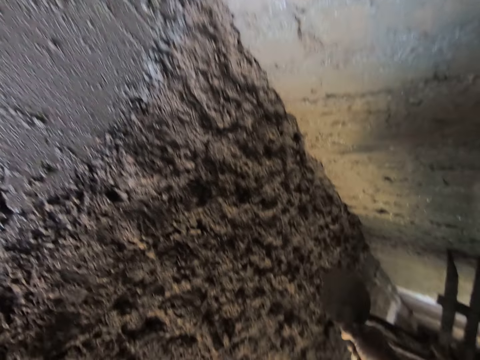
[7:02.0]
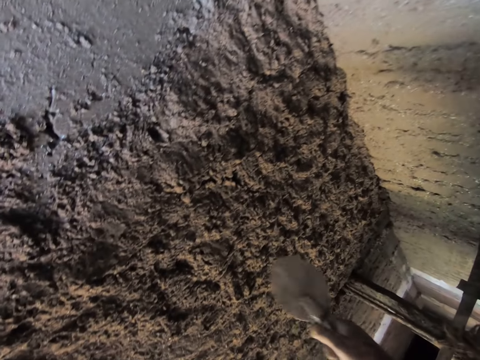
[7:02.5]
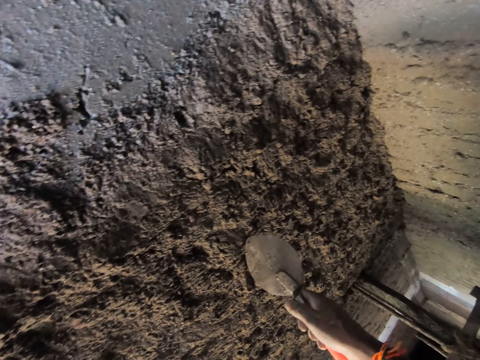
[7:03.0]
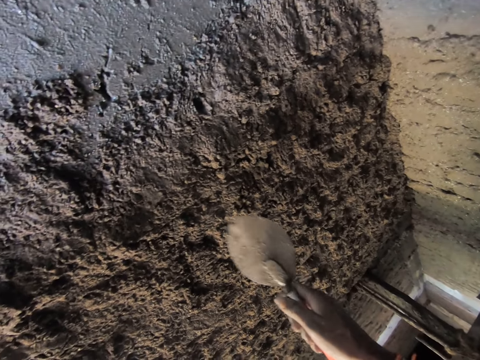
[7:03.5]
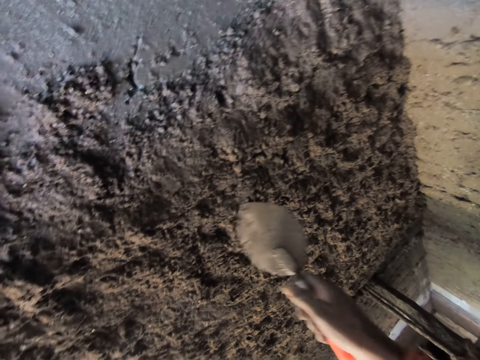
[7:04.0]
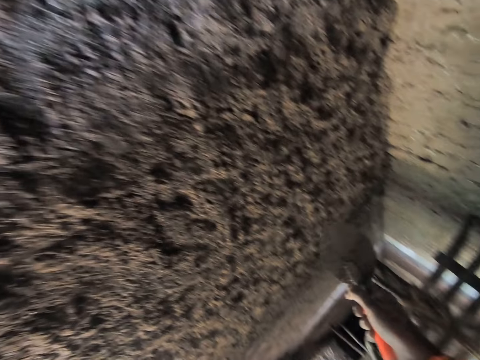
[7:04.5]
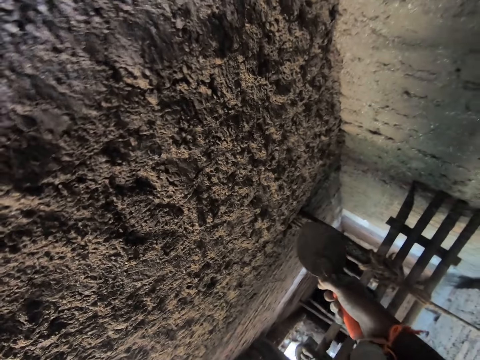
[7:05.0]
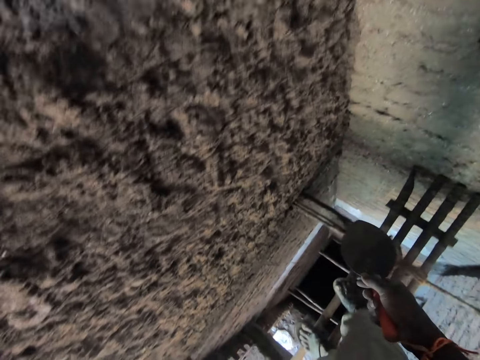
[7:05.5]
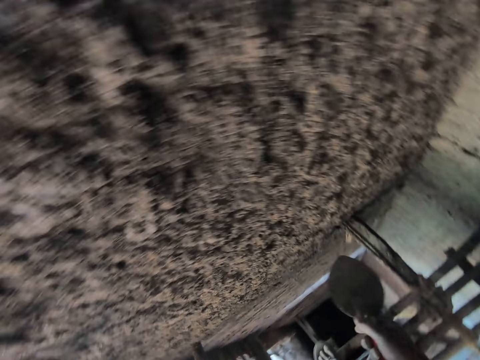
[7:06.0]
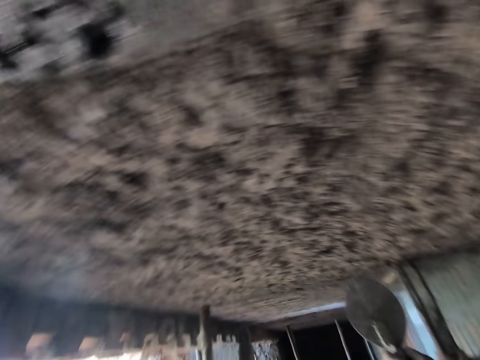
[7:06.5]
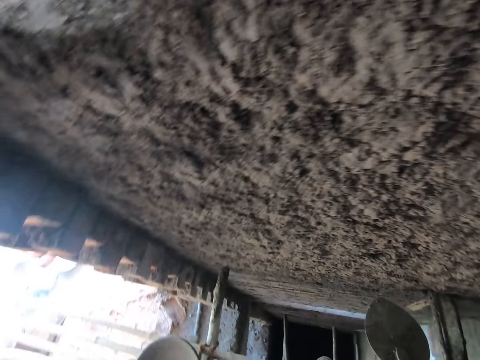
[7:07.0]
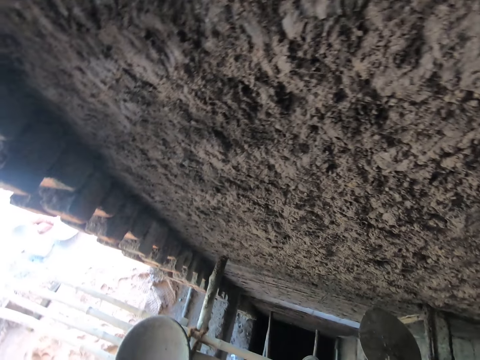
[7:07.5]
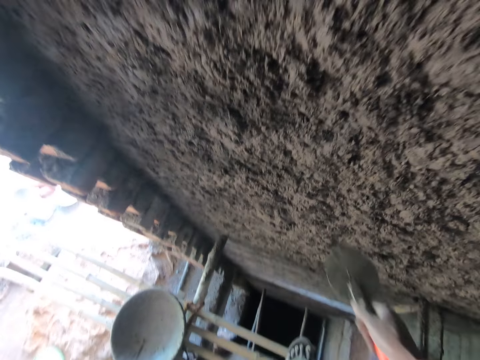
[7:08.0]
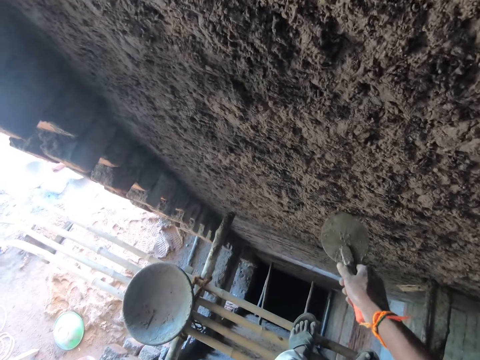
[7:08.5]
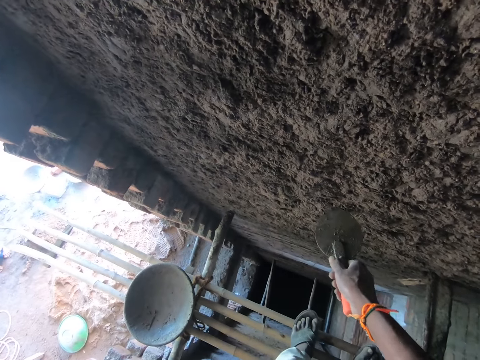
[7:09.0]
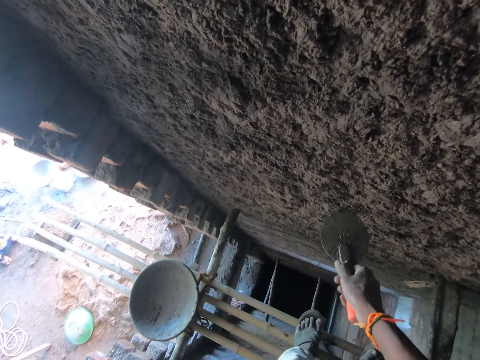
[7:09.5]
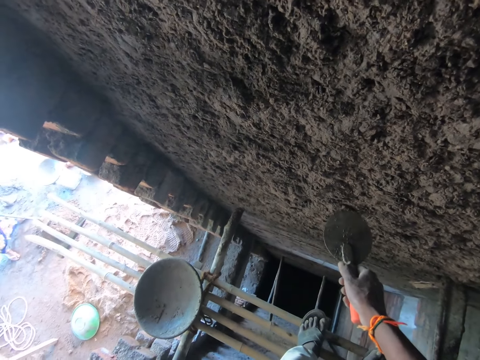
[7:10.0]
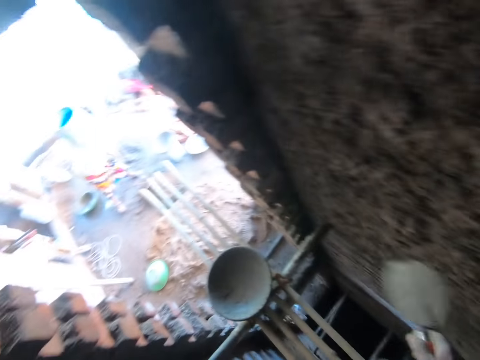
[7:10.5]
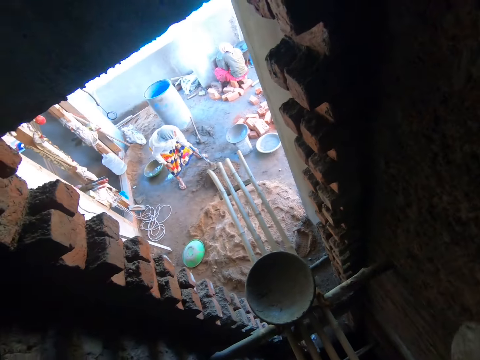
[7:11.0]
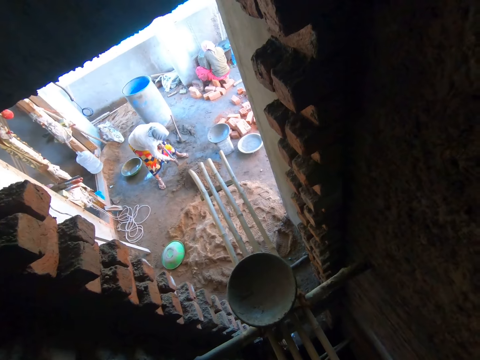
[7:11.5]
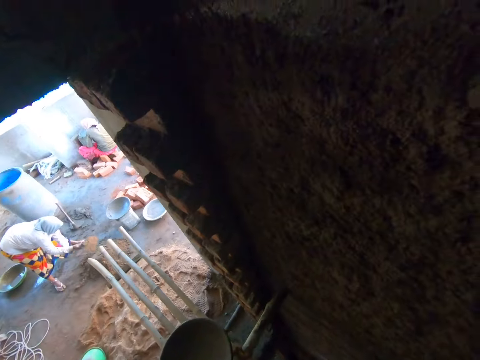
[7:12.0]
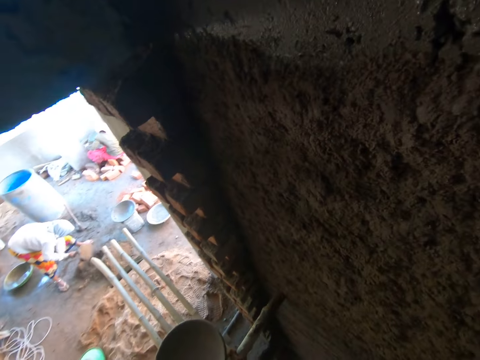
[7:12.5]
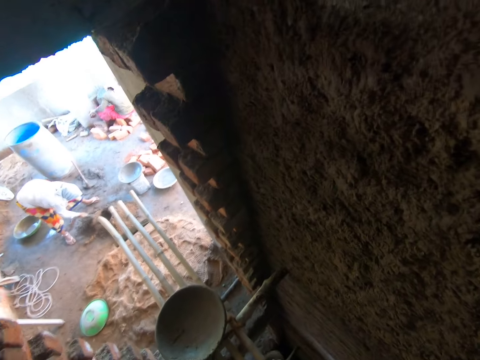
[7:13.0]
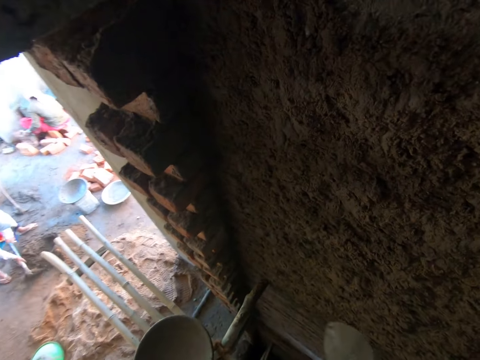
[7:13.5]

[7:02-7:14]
The camera wearer removes a stone from the wall and throws the stone away. A woman mixes the sand with a hoe.

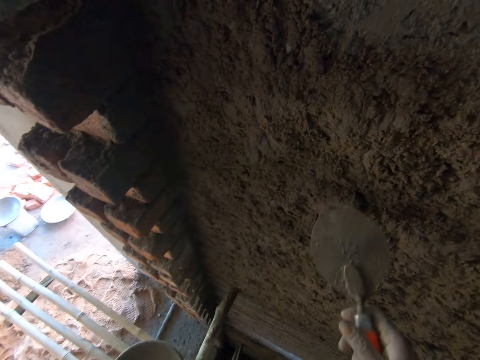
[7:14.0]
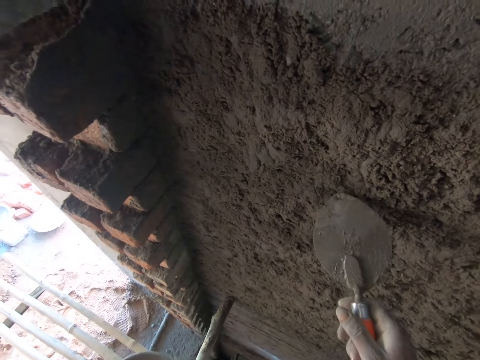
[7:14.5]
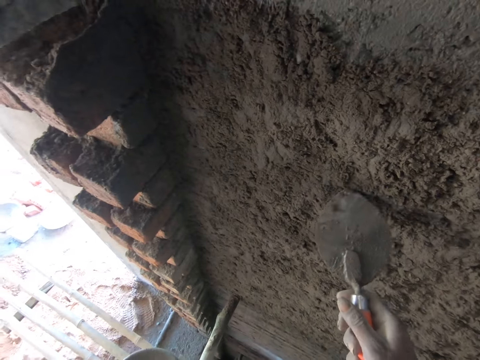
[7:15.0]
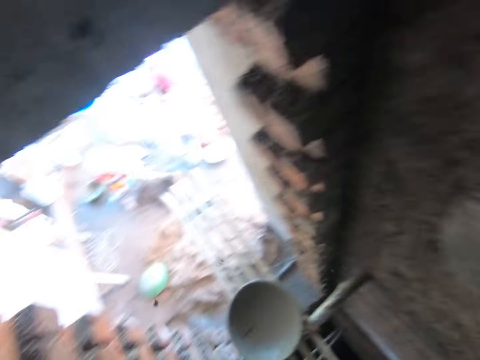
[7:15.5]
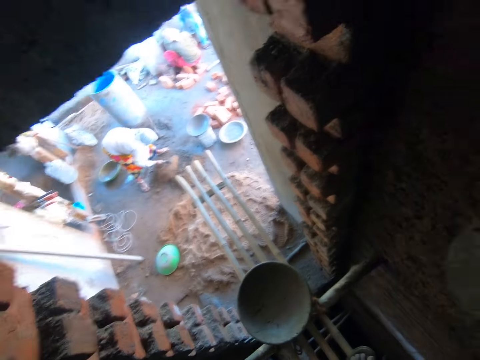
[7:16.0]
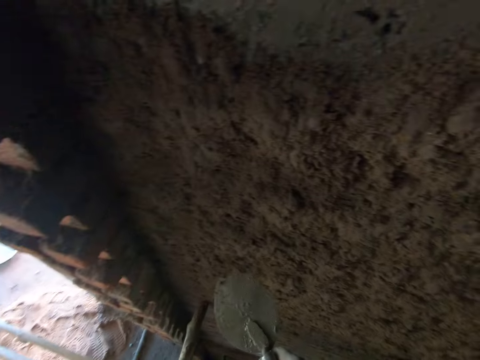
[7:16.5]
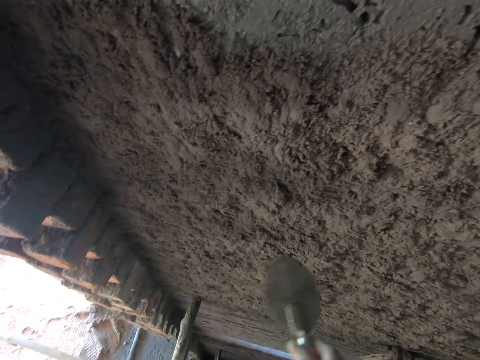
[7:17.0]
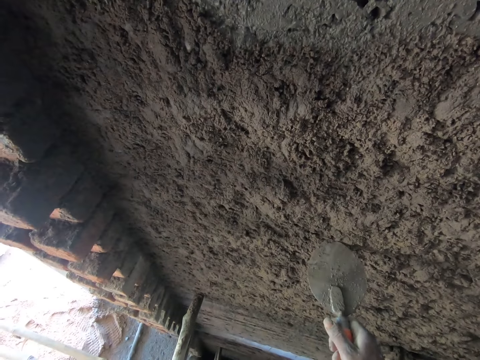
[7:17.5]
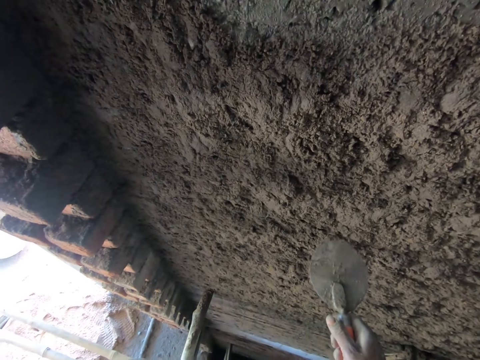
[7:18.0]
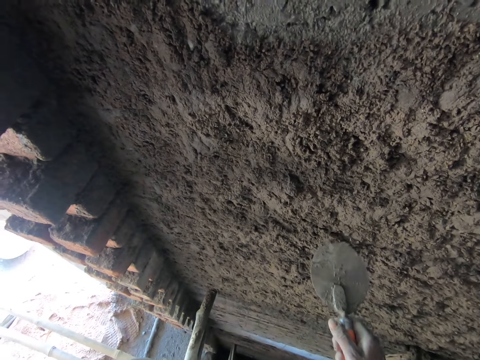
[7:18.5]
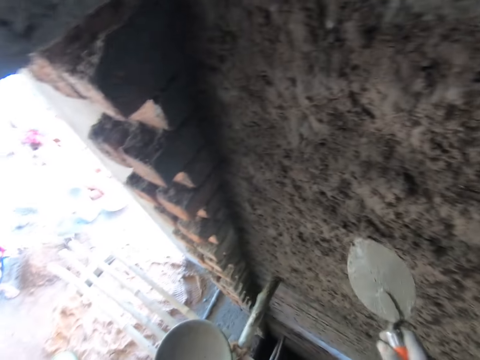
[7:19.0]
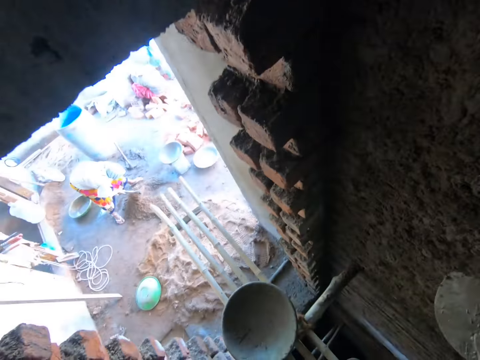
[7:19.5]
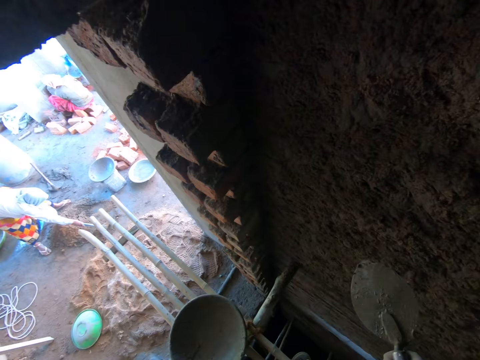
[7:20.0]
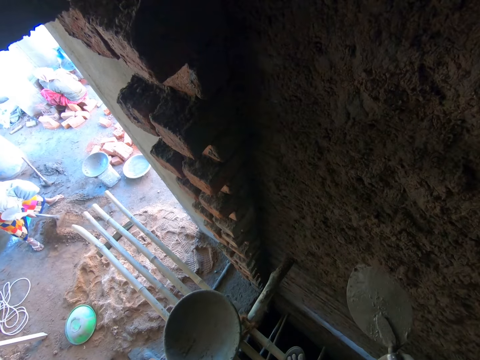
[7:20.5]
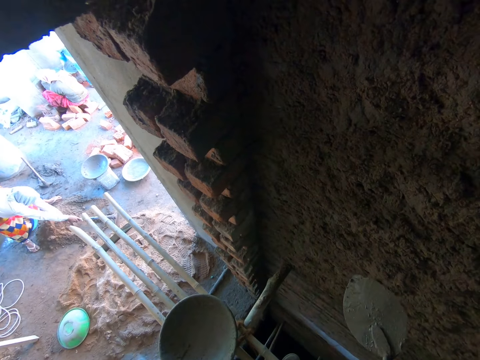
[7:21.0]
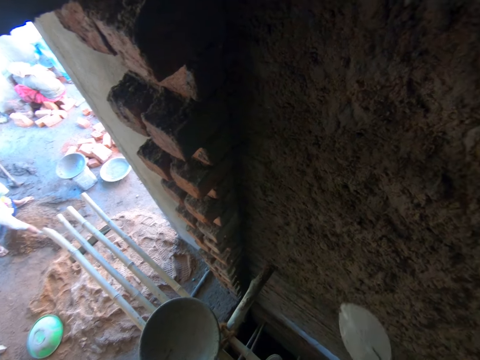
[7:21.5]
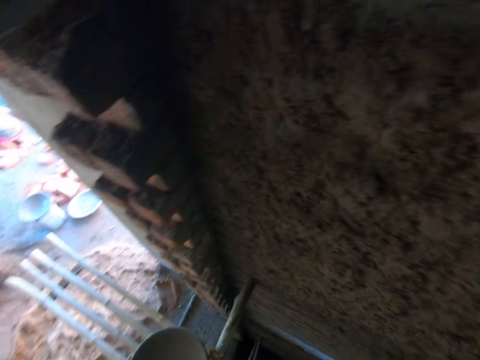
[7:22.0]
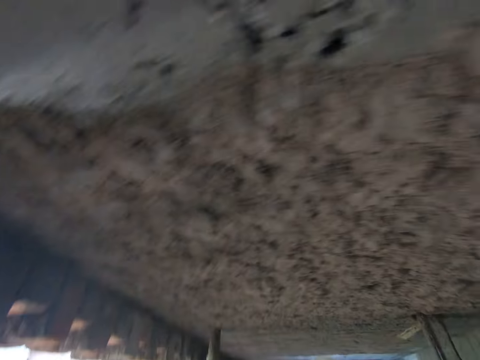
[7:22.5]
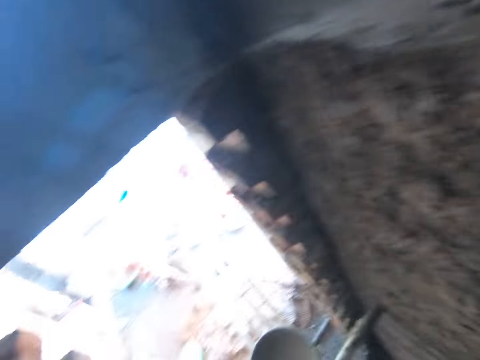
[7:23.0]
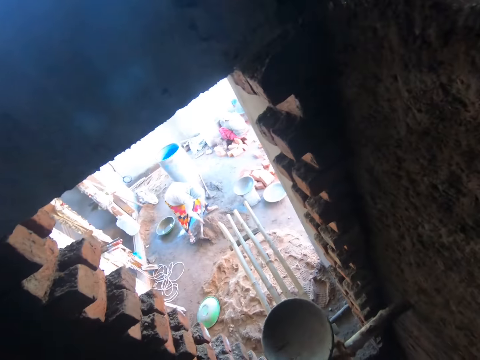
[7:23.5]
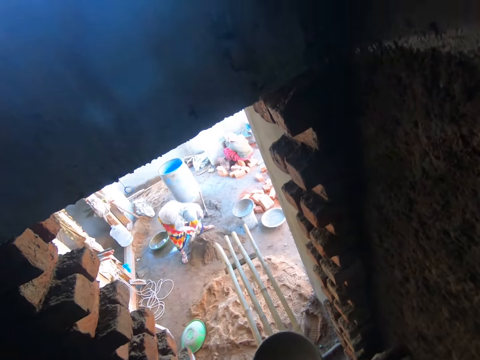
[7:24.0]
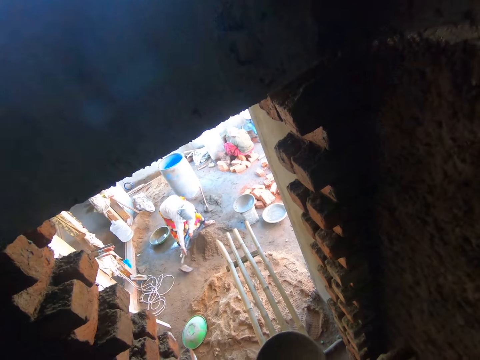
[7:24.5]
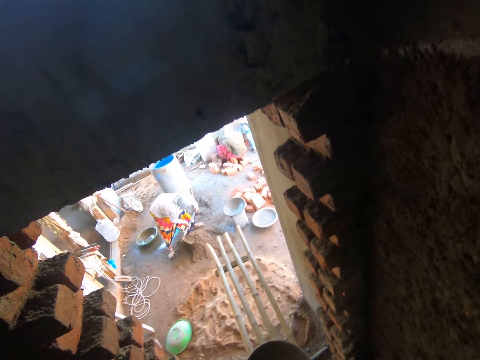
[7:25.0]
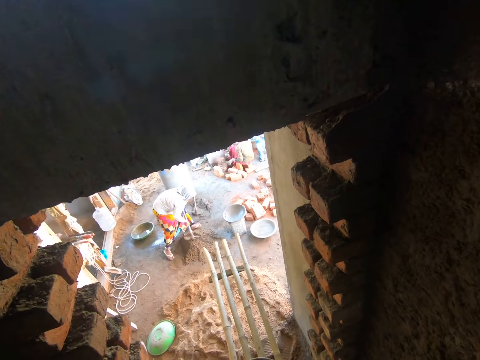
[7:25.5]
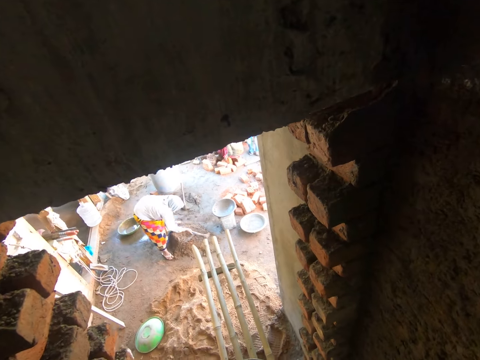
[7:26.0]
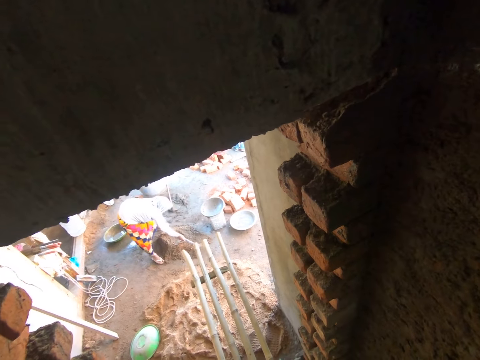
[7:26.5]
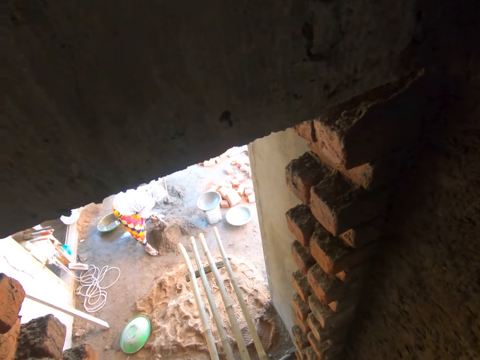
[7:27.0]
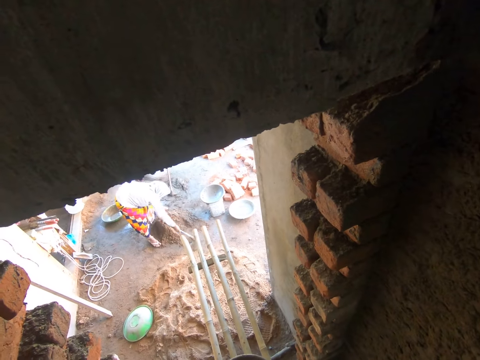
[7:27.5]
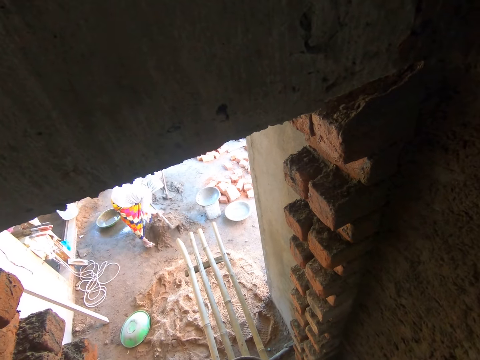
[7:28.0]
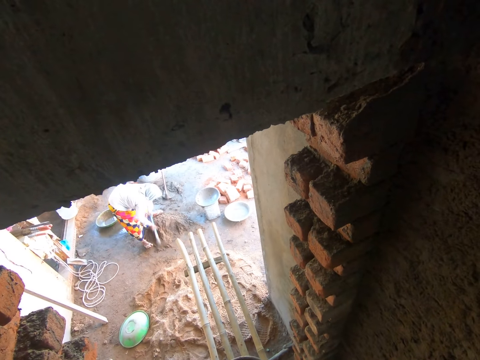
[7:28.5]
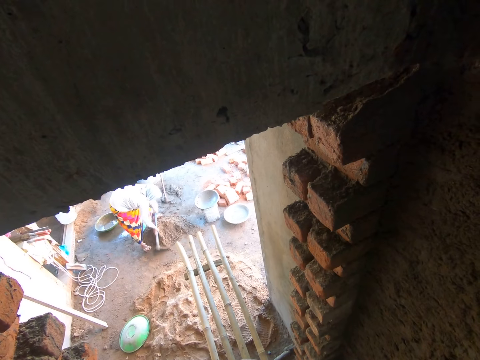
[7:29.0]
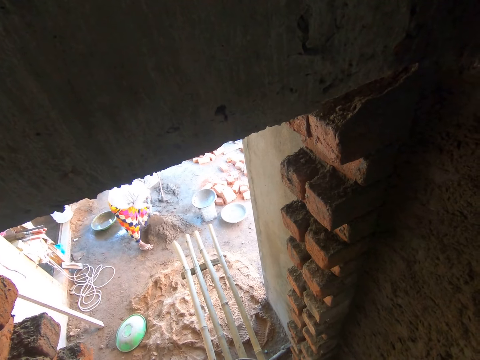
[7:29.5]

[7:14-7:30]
The camera wearer removes a stone from the wall and throws the stone away. They inspect the plaster on a wall. They remove a stone from the wall and throw the stone away. A woman mixes the sand with a hoe. The camera wearer inspects the plaster on the wall. The woman mixes the sand with the hoe.
